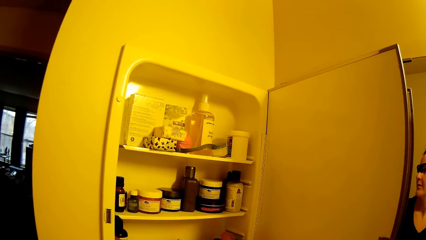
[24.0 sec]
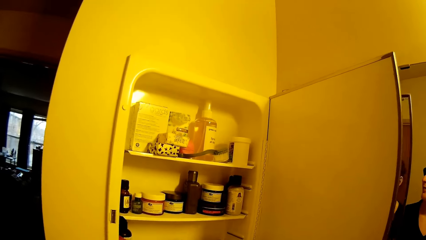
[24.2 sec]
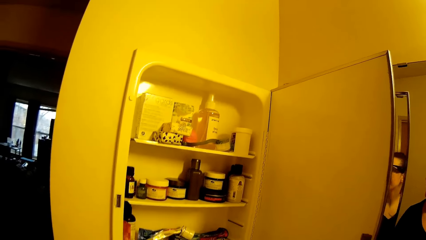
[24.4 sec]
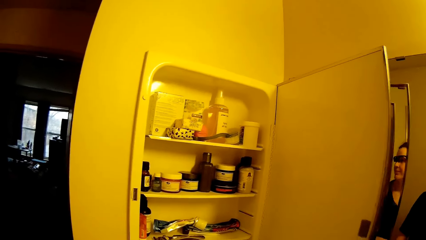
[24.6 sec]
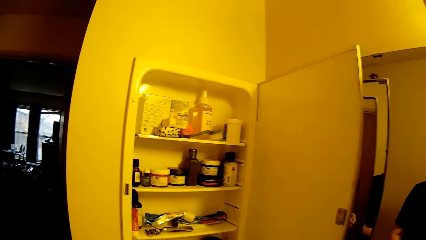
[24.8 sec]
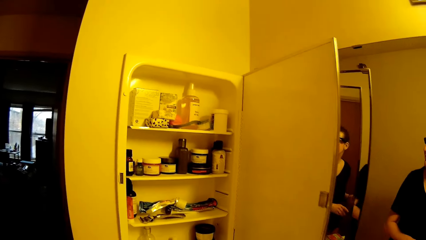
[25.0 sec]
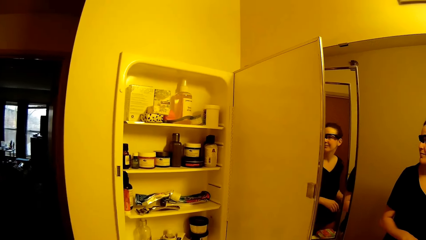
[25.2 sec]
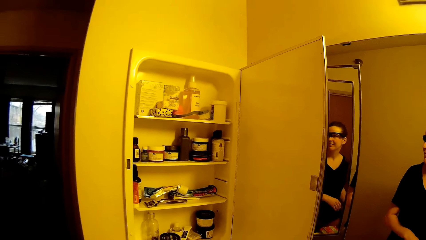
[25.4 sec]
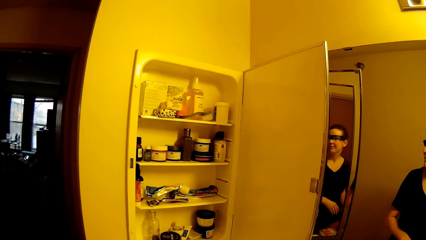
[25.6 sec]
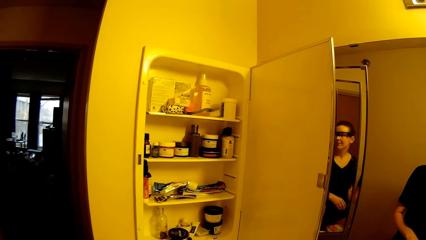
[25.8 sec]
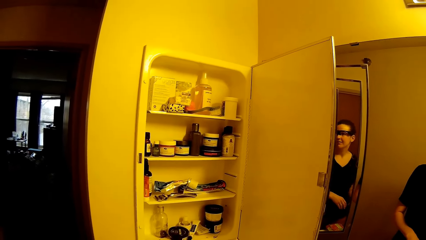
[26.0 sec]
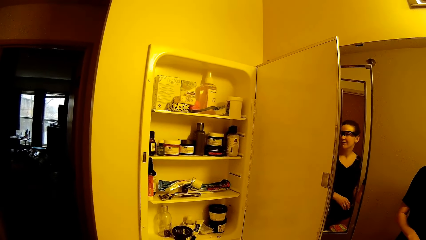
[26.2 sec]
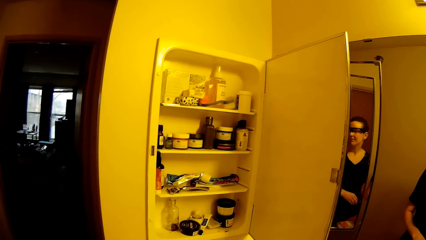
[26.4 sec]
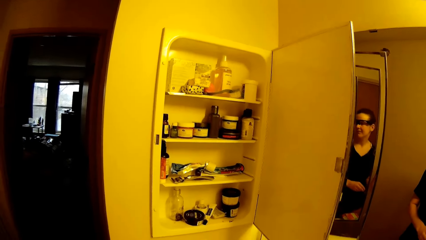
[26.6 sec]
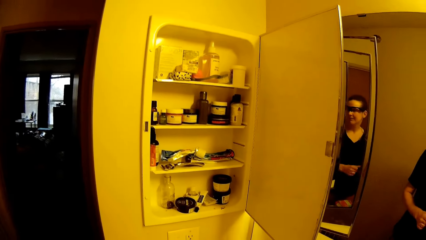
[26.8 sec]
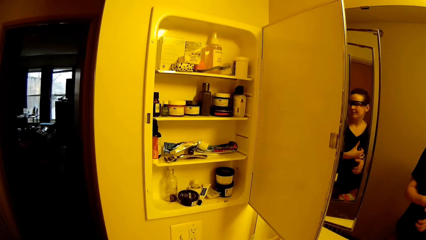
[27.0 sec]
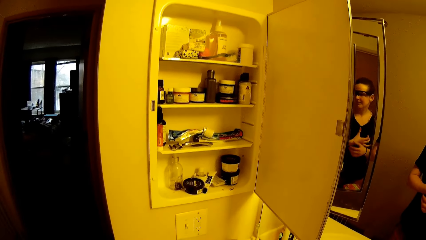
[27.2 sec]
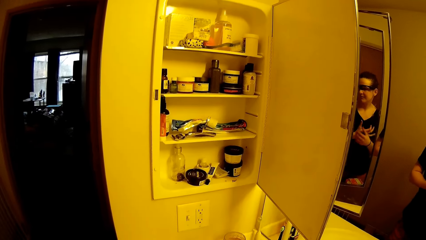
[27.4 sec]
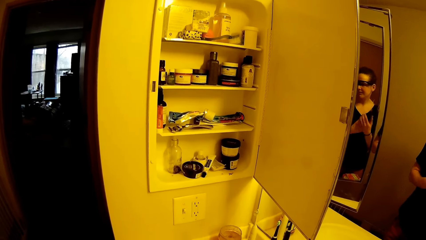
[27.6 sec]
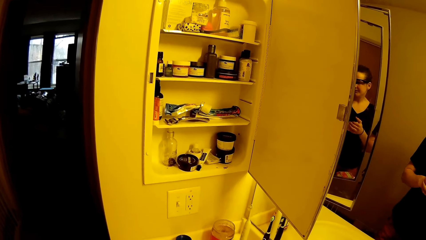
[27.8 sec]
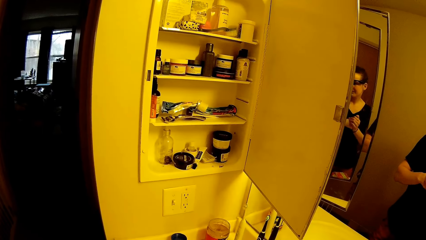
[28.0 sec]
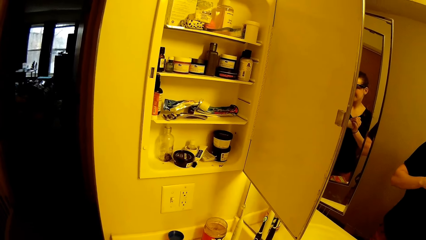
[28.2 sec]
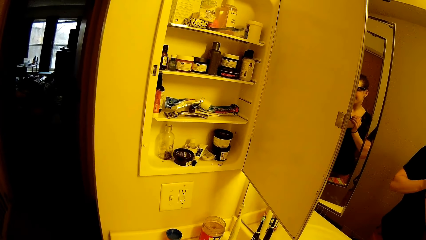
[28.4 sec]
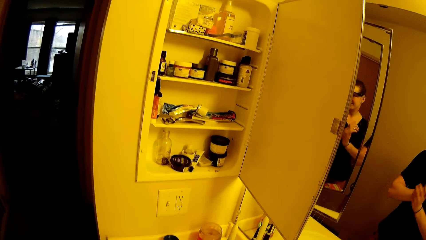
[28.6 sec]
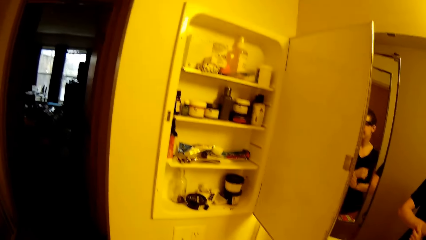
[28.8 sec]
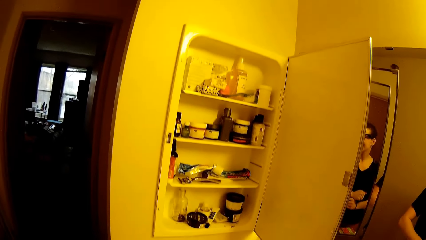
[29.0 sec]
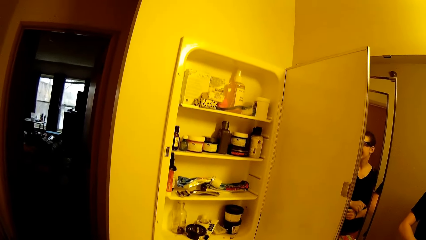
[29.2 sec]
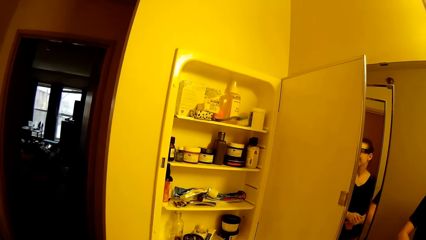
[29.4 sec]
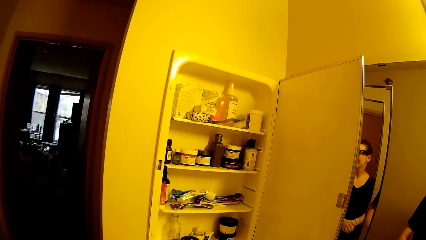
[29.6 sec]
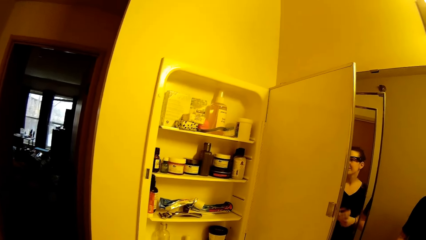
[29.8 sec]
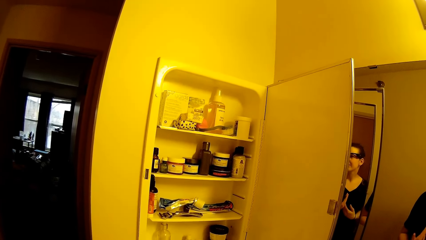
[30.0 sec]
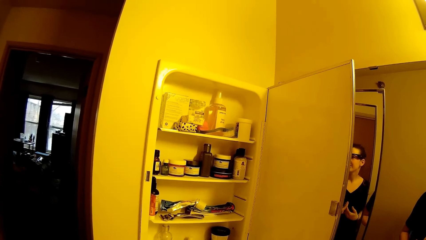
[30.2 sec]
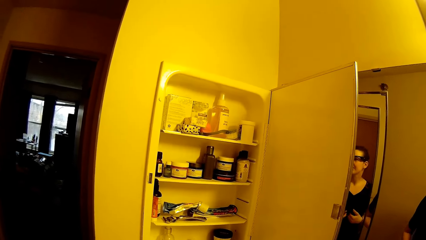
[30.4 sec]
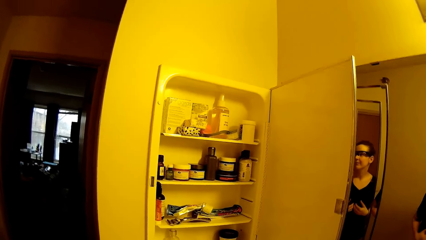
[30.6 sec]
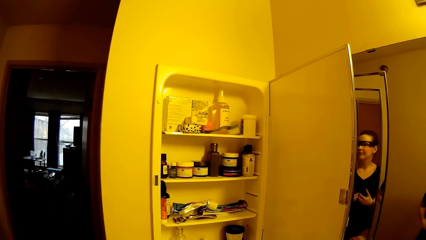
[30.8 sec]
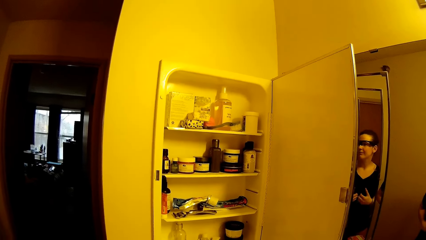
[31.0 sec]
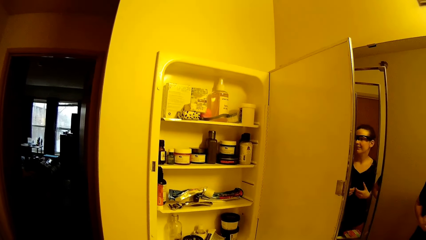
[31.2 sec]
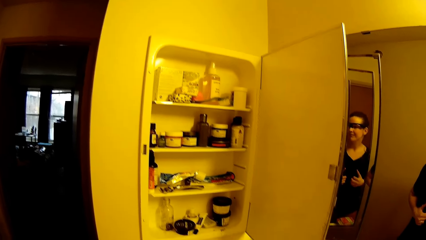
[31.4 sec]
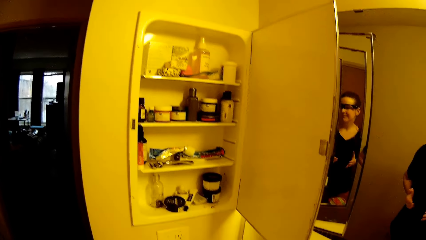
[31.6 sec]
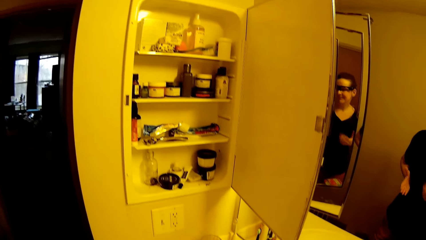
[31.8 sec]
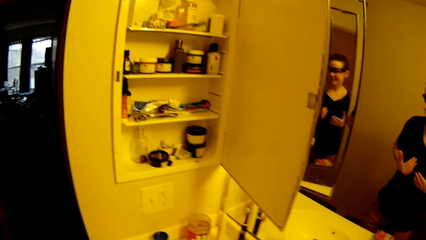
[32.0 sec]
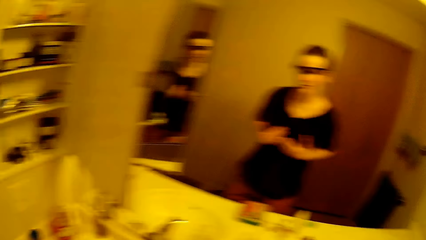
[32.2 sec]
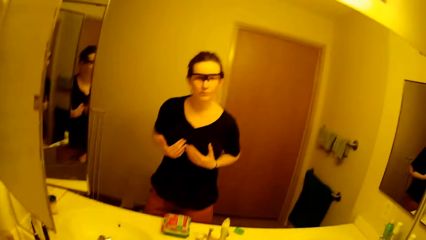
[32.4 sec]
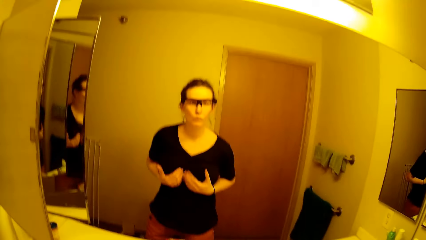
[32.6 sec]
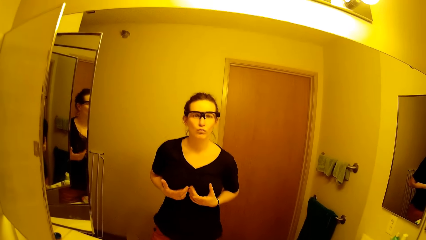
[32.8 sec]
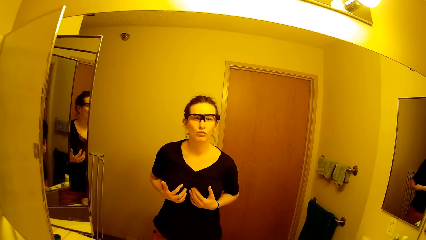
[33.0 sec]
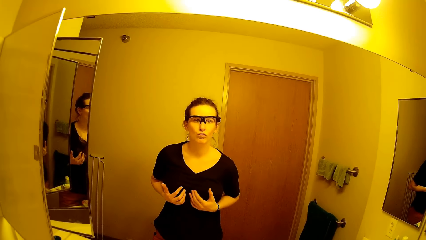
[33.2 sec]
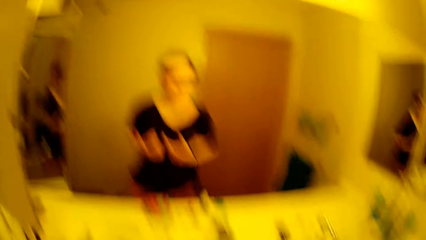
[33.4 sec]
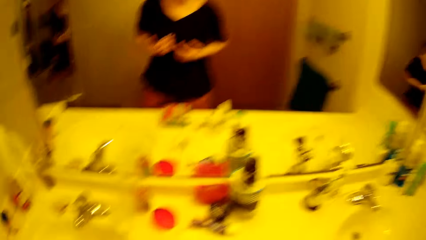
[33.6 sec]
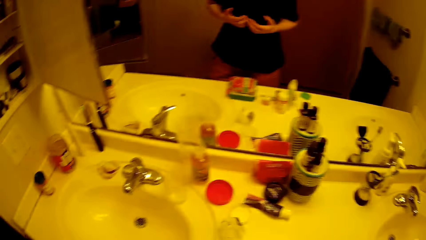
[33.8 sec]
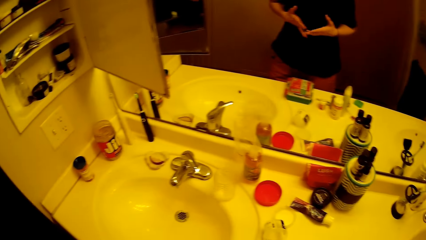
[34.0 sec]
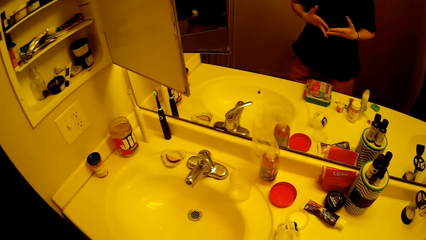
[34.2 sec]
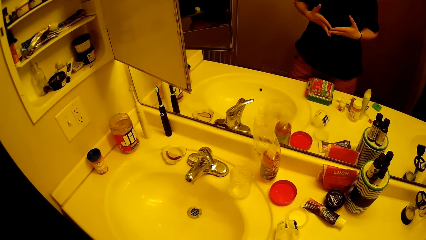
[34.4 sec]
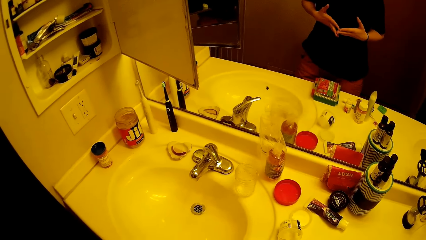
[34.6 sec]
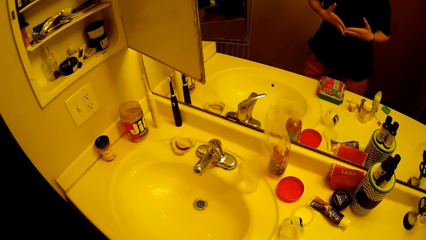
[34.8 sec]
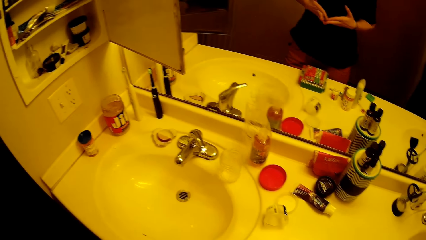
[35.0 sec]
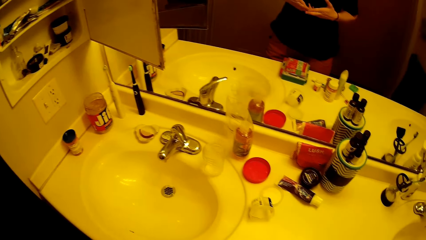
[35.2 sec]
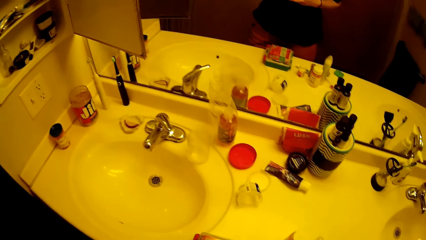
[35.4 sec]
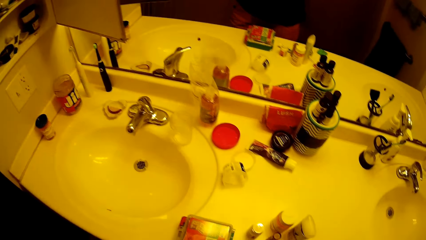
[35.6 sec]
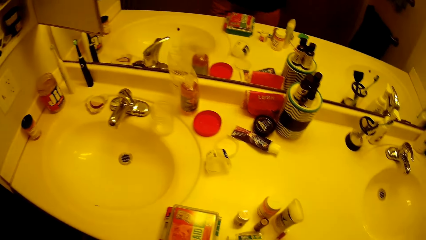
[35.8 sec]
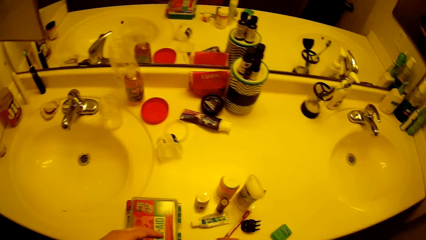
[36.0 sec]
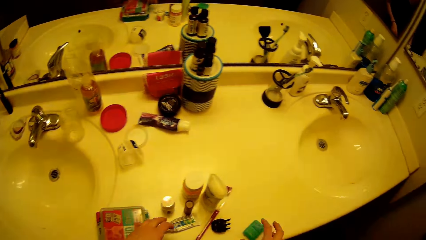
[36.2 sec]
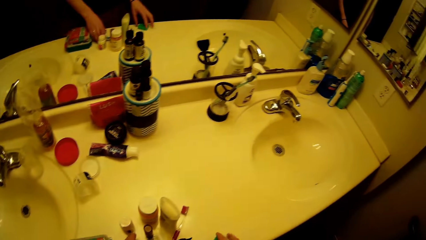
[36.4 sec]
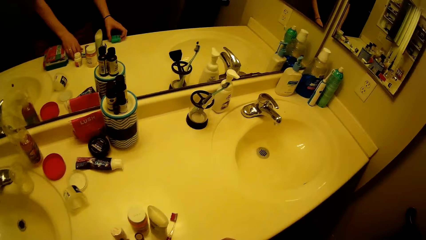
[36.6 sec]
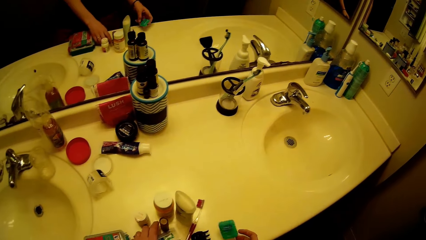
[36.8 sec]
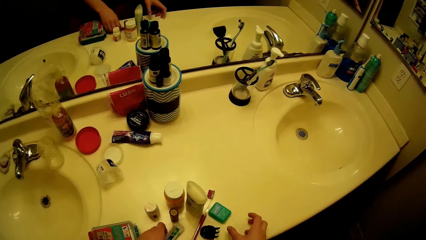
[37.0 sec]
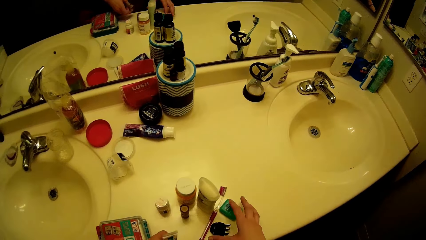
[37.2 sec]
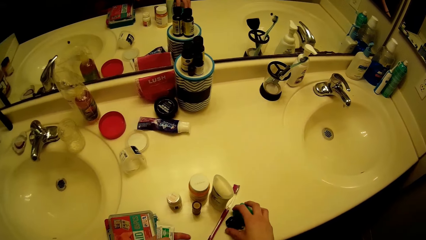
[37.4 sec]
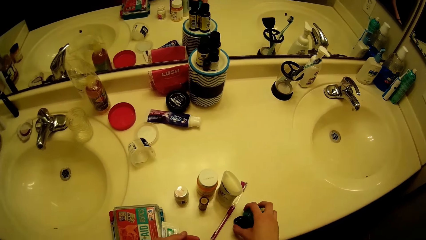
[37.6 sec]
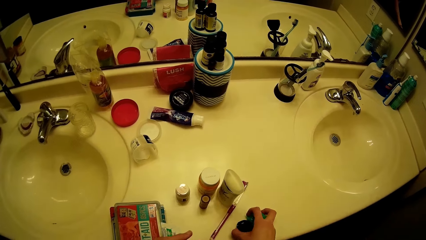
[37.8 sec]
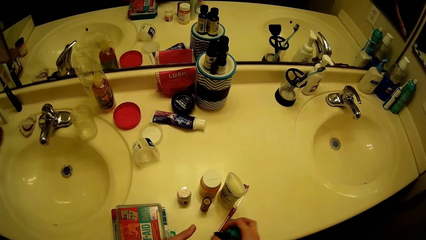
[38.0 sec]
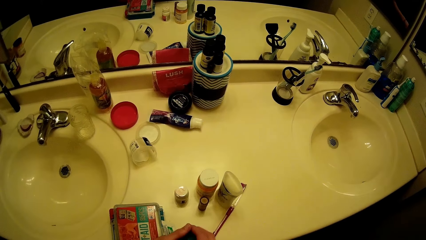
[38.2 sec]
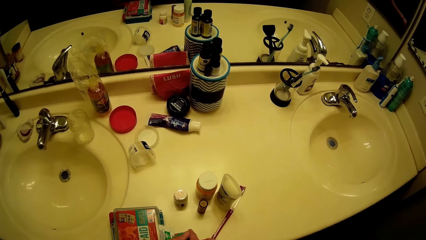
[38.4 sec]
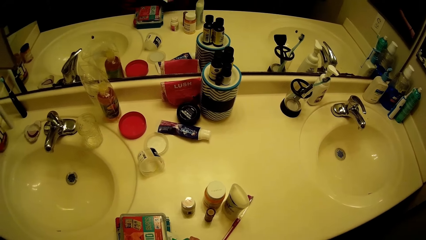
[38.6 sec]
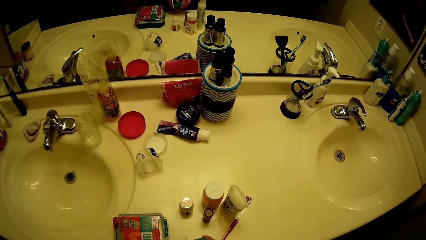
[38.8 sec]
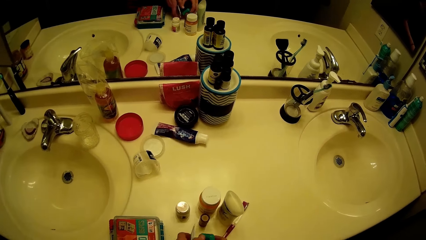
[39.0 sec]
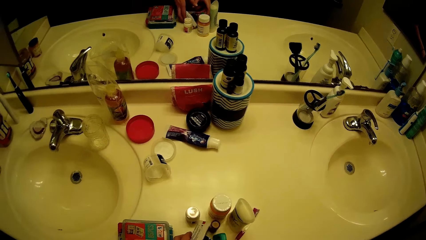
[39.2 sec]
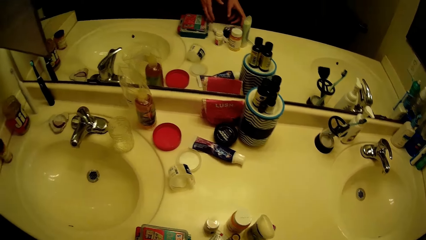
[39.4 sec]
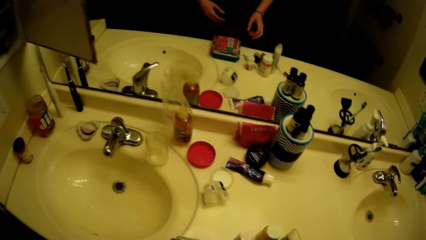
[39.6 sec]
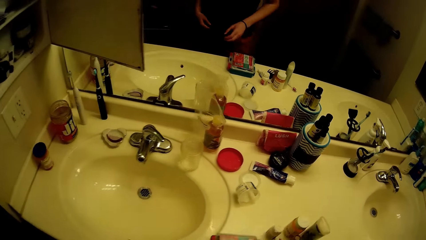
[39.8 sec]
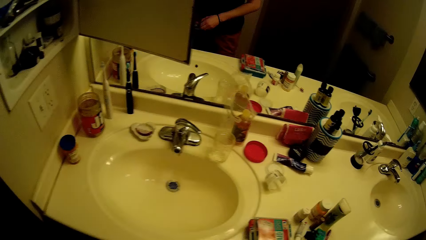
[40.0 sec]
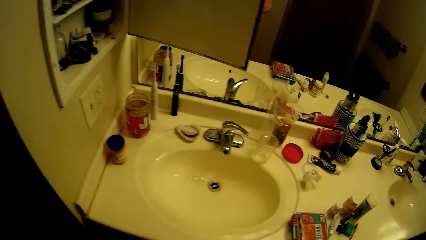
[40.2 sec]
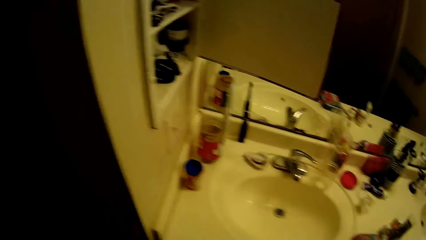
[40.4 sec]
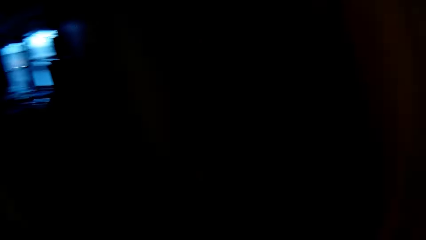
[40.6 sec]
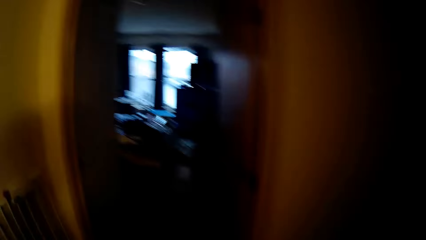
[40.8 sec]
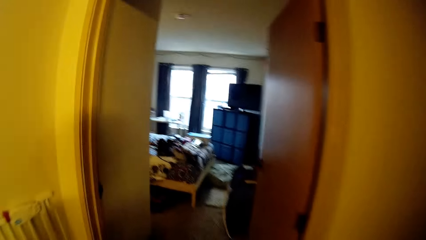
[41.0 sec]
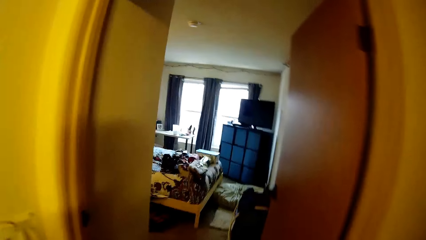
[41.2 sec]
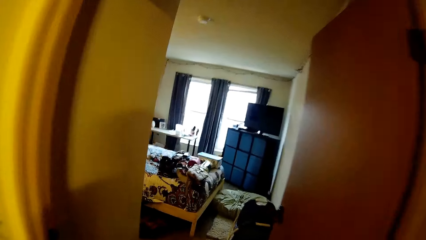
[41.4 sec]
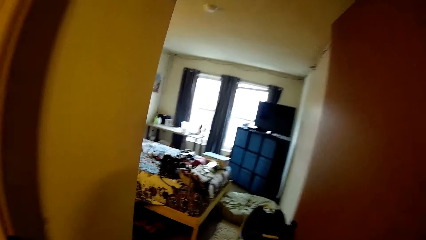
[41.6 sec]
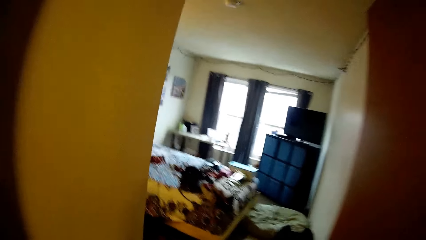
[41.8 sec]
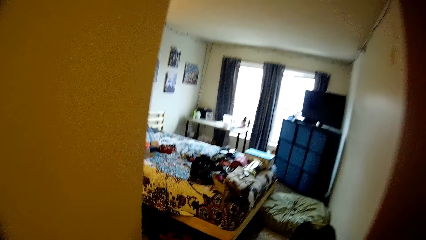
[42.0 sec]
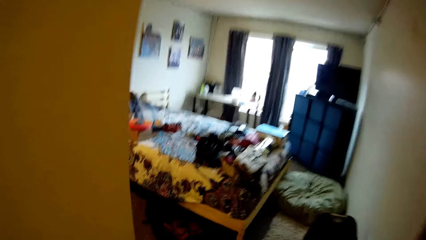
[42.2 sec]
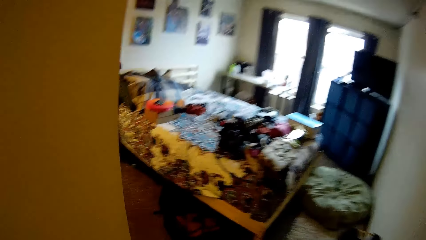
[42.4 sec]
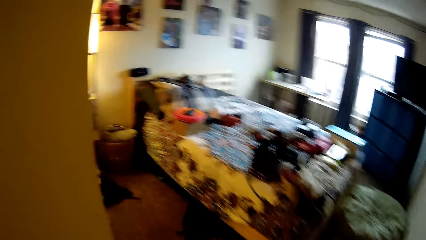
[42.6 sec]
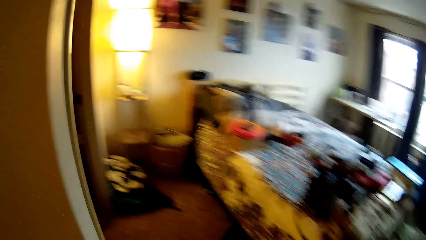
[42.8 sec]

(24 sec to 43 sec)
The camera wearer looks at the shelf. She touches her hands. She moves her fingers. She looks around the room. She packs some containers on the bathroom sink. She picks a small bottle. She turns left. She walks towards a bedroom.
